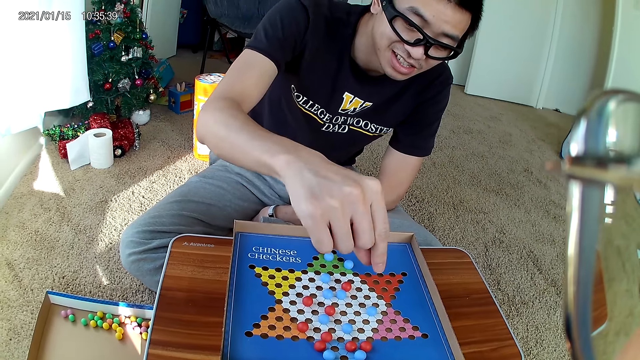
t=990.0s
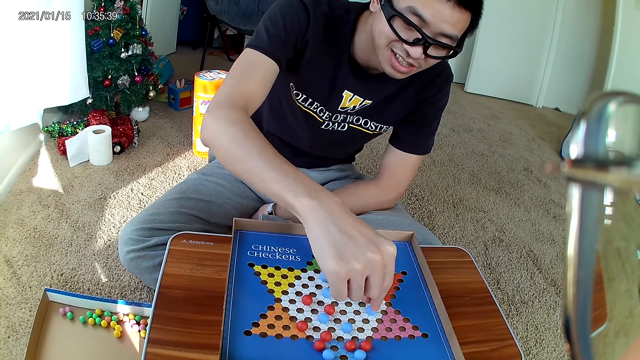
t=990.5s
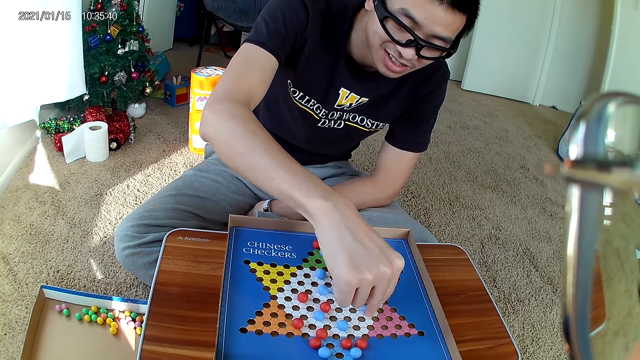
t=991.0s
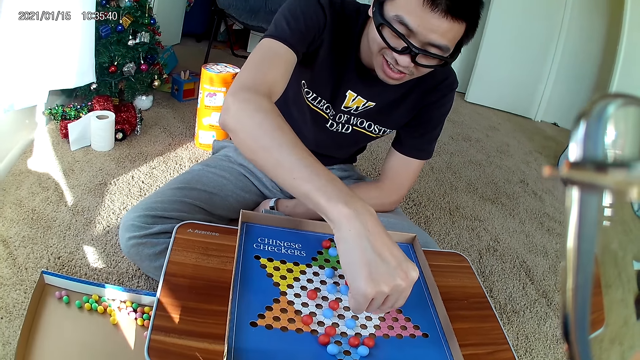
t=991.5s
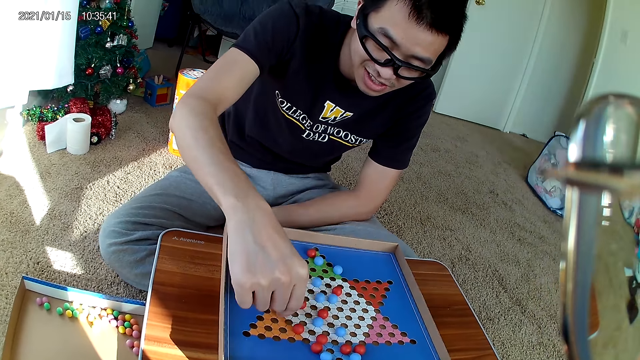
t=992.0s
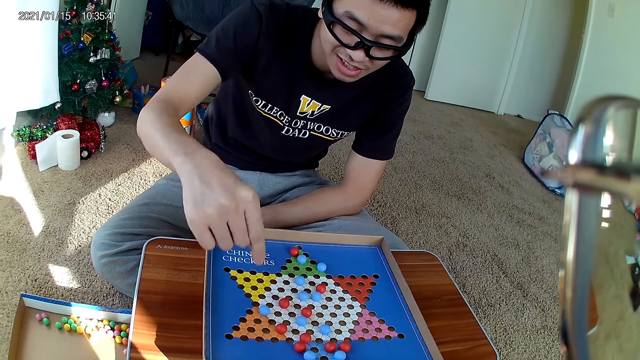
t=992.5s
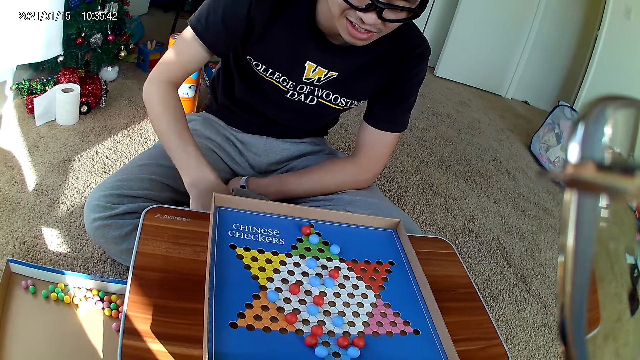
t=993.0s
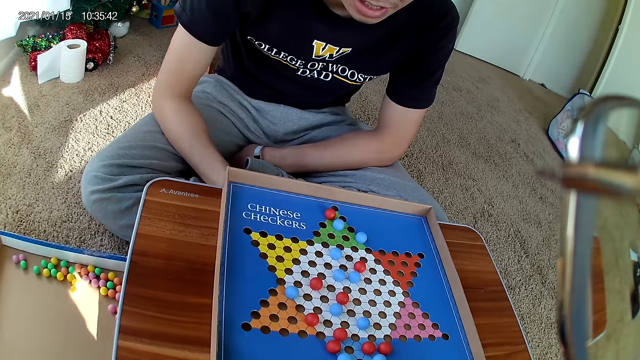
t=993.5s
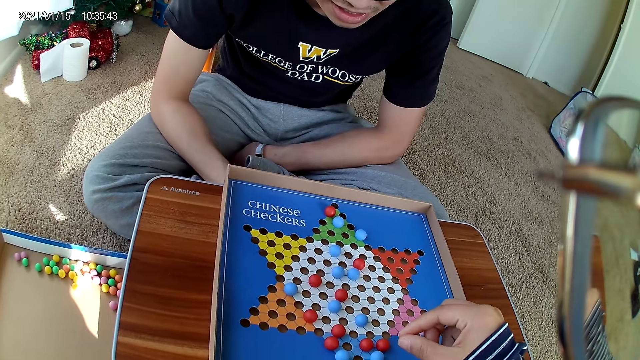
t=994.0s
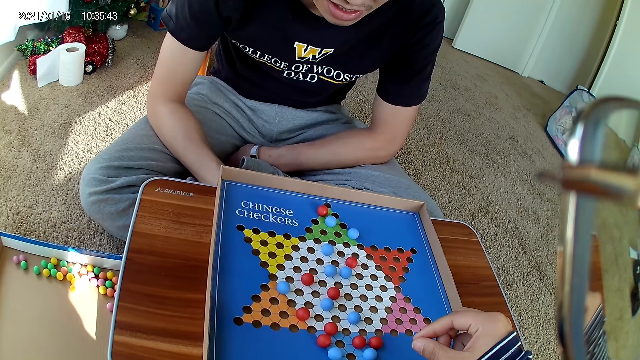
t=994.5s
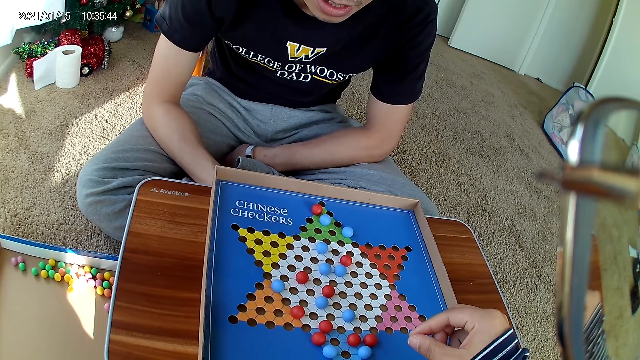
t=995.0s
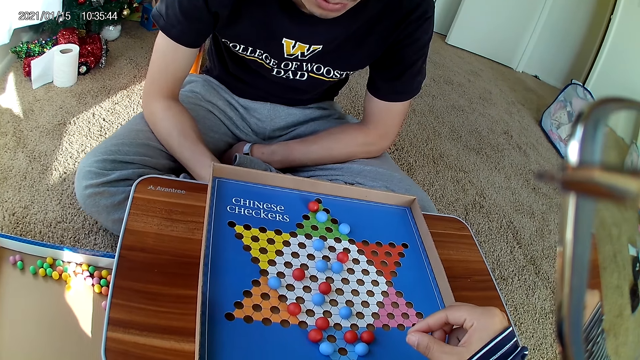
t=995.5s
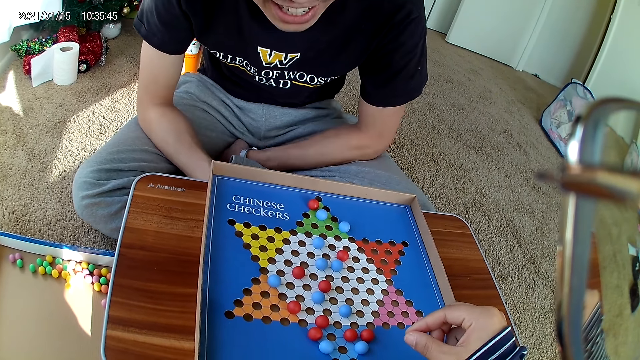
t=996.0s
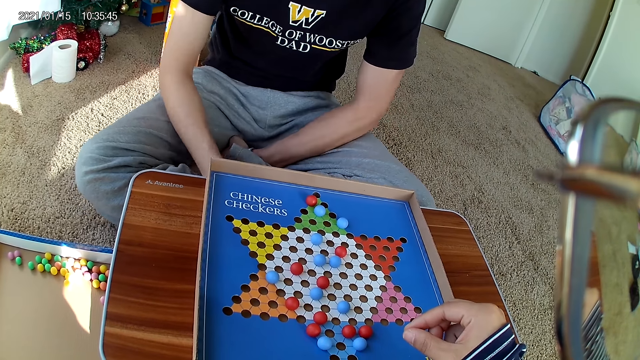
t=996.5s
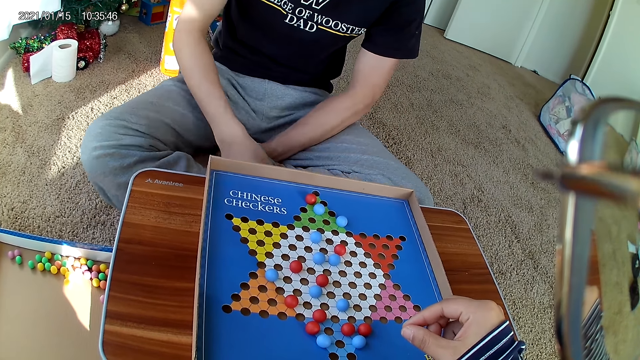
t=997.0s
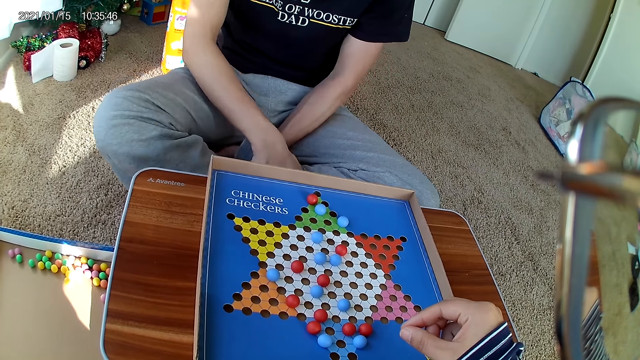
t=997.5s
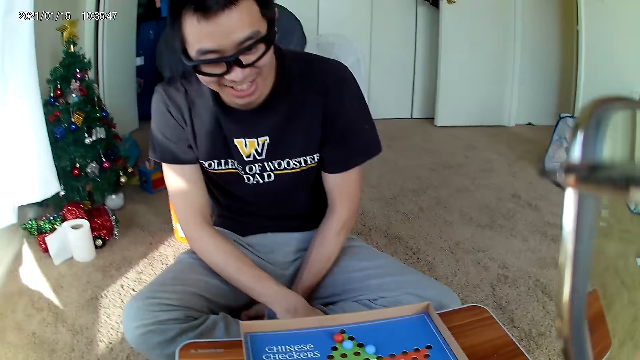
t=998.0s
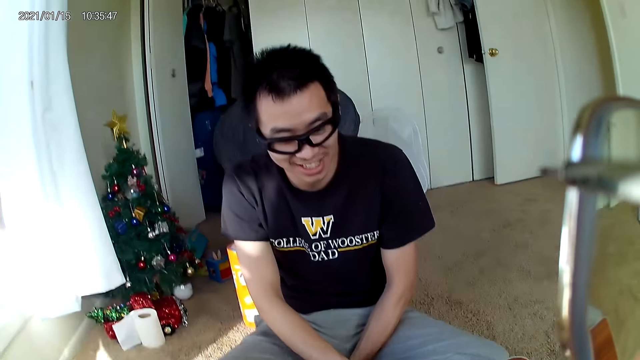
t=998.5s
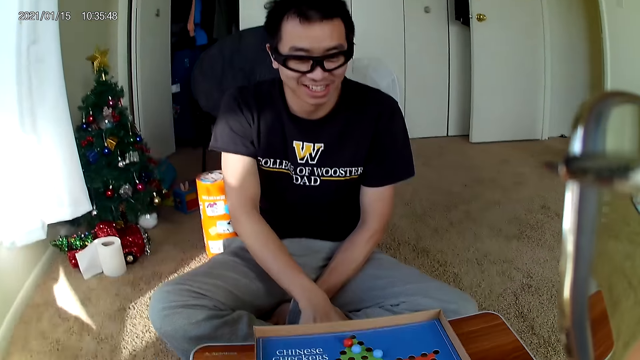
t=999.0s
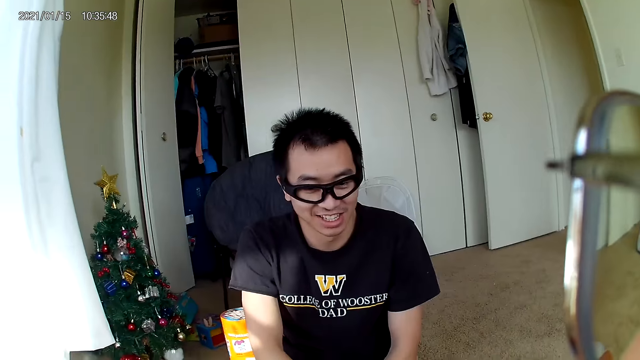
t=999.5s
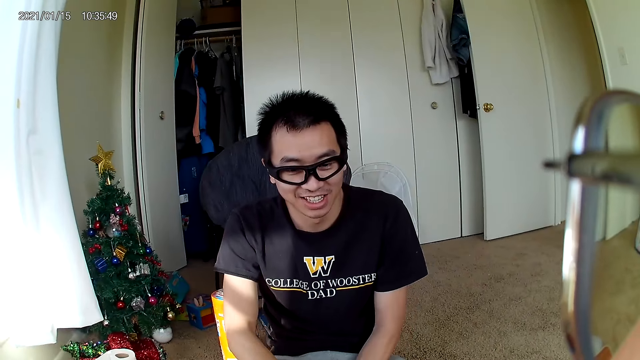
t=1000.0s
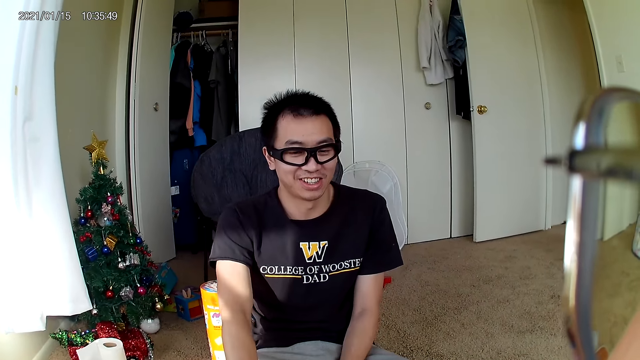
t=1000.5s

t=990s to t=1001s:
A man drops the marble. The man picks up a marble. The man moves a blue marble piece on the checkers board to a new position. The man drops the marble. The camera wearer looks at the man on the face.

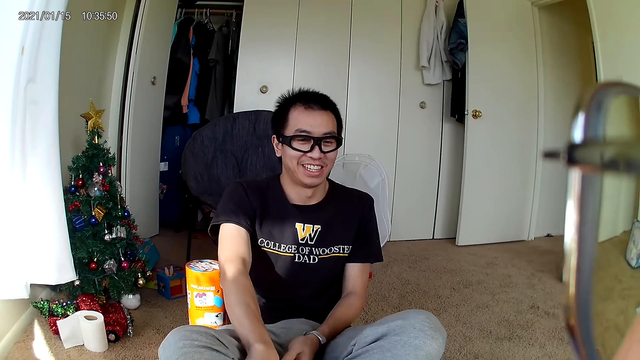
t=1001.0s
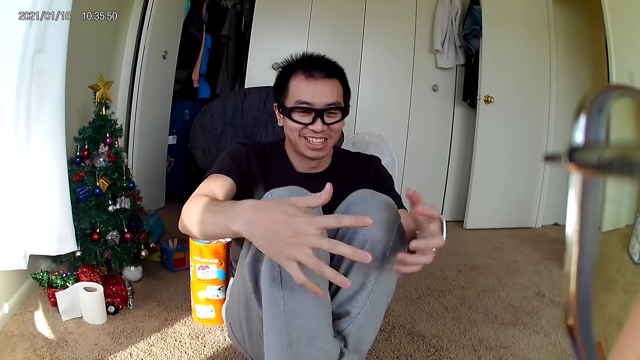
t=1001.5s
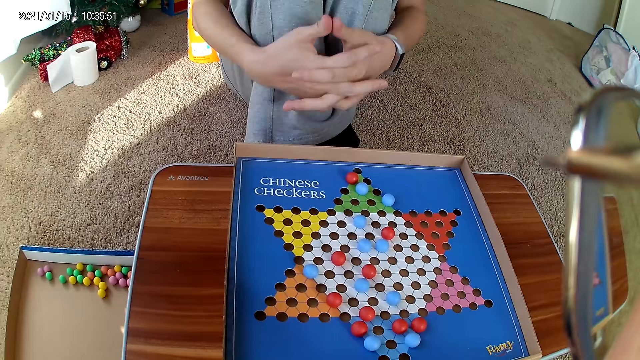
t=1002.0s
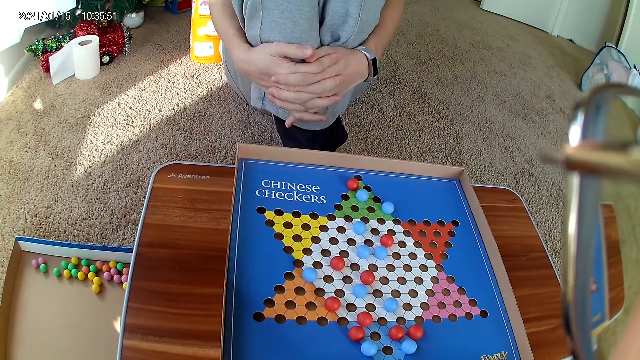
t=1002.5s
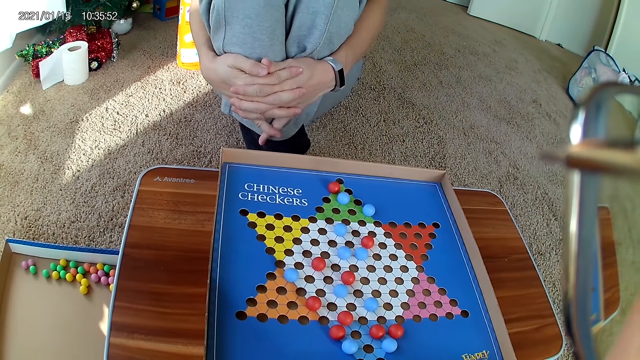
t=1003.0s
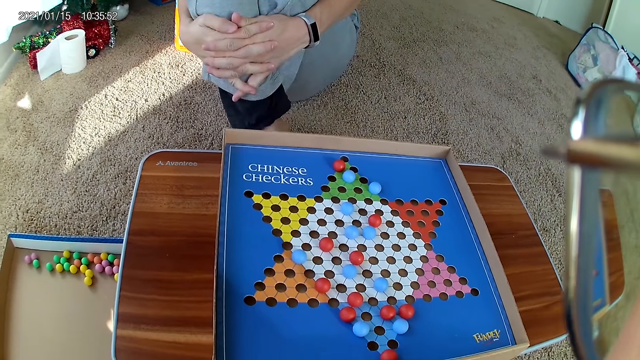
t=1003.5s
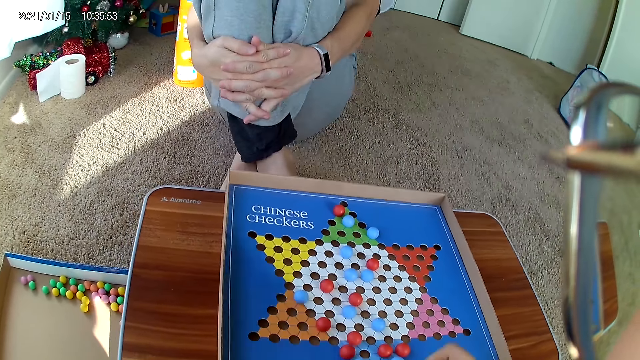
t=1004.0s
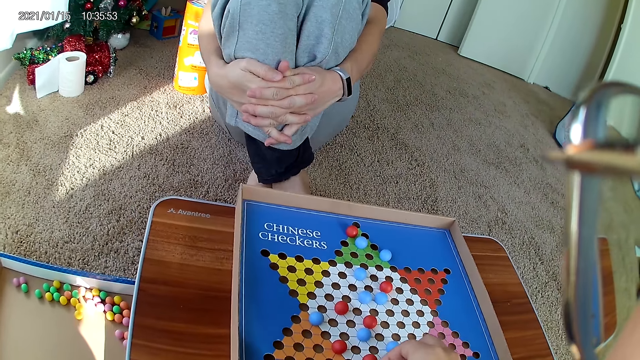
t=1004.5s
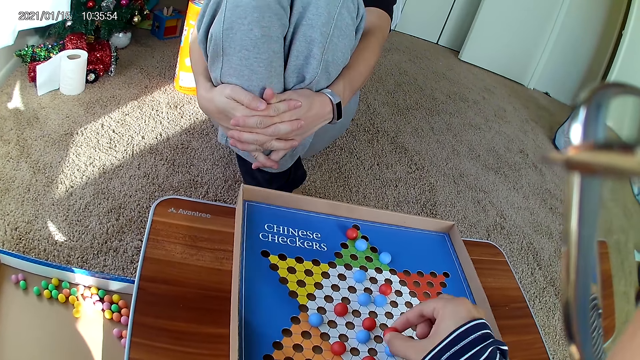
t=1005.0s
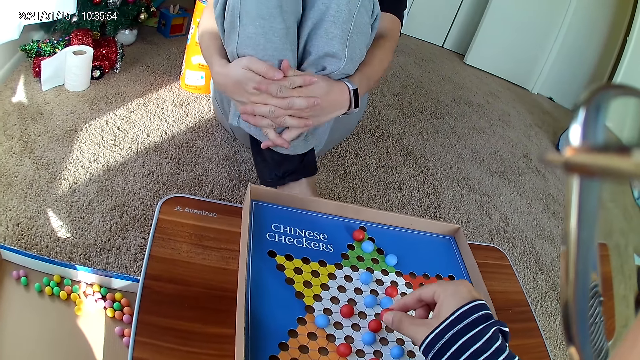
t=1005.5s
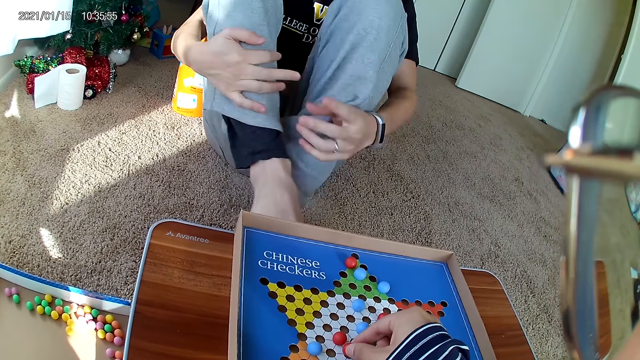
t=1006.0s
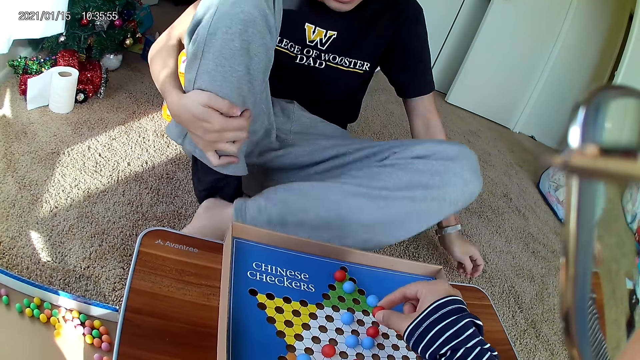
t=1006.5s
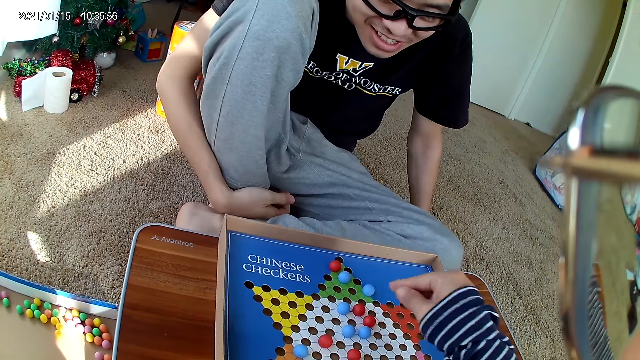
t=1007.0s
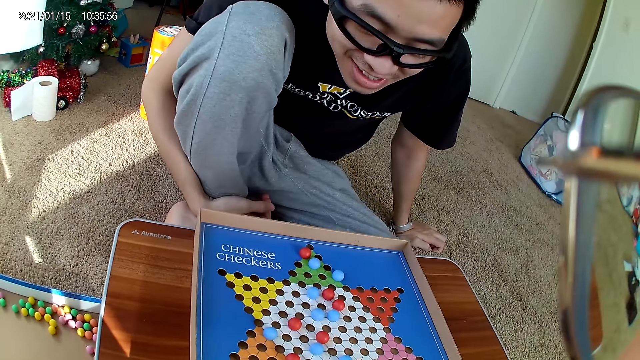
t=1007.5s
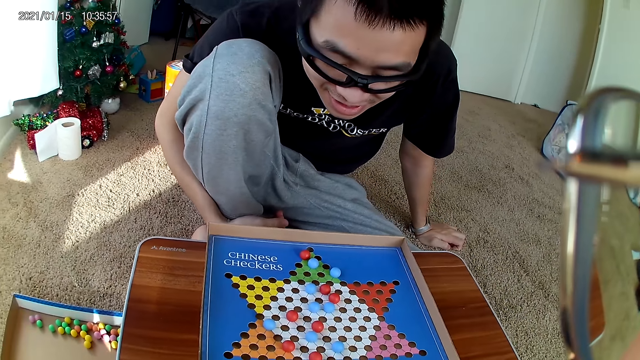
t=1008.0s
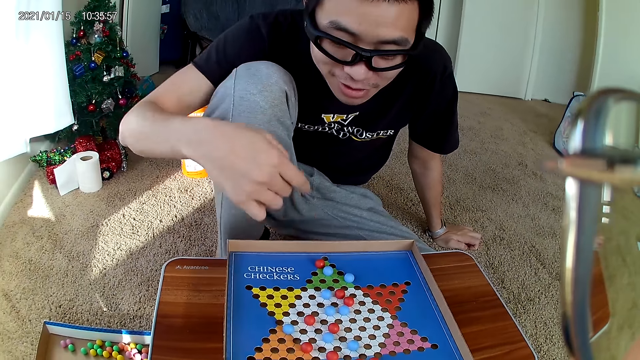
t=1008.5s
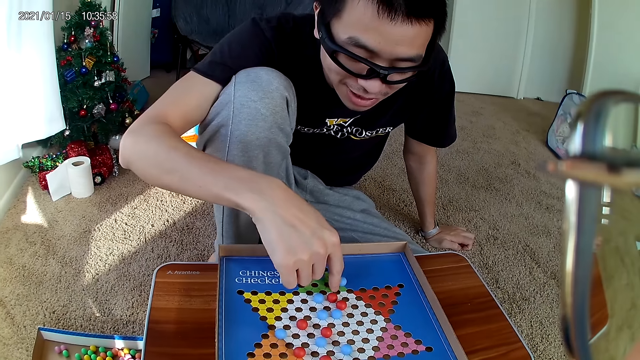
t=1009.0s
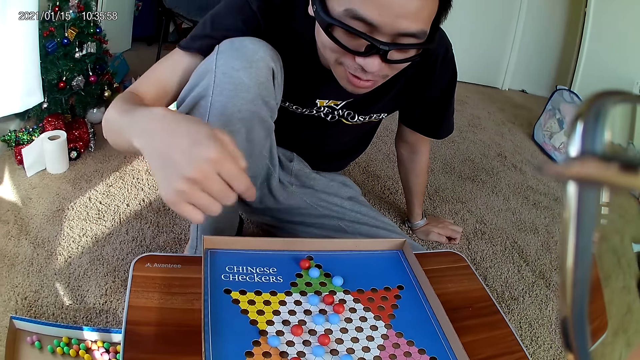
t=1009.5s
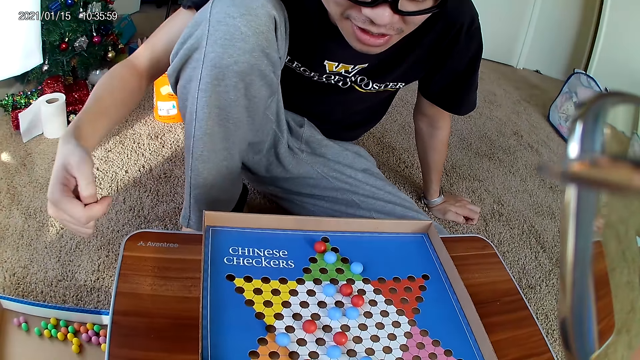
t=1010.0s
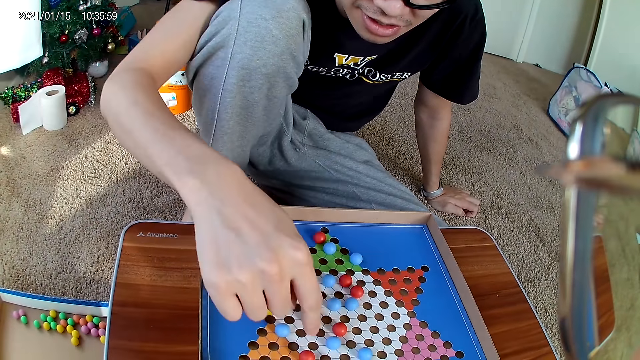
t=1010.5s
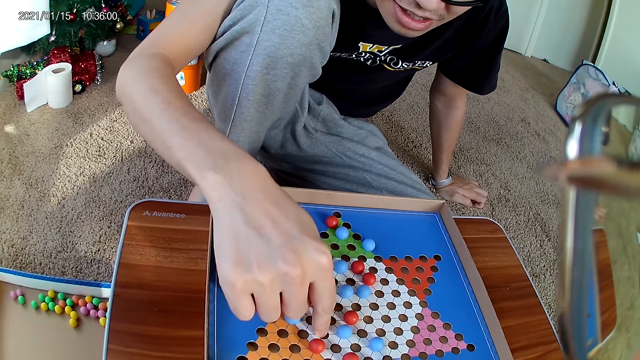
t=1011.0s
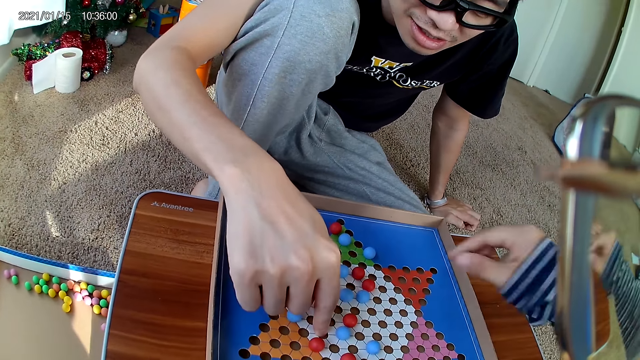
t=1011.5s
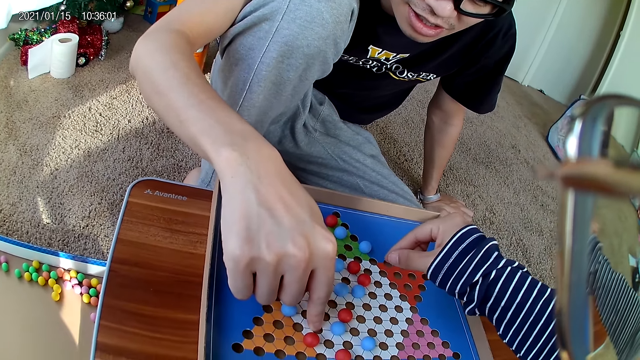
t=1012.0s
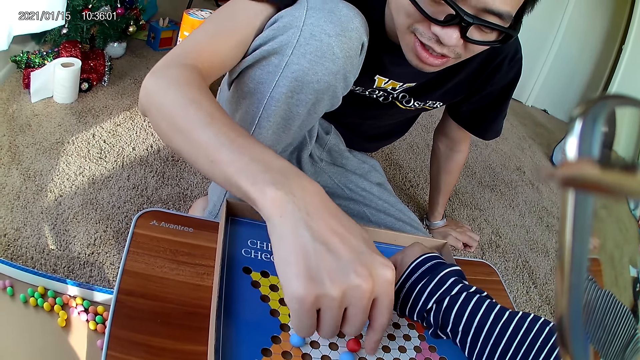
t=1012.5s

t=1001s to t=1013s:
The camera wearer looks at the game board. They move a red marble piece on the checkers board to a new position. They pick up a marble. They drop the marble. A man points at a marble. The man removes his finger from the marble. The man points at a marble. The man touches the checkers board with his right index finger.
